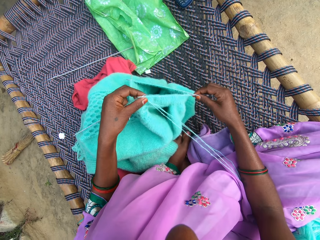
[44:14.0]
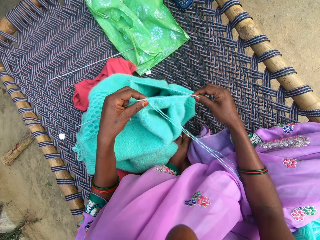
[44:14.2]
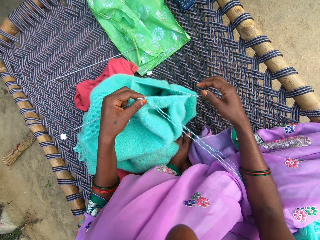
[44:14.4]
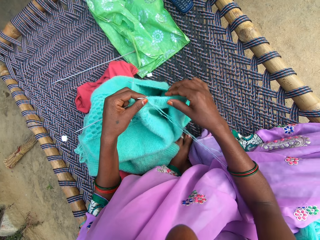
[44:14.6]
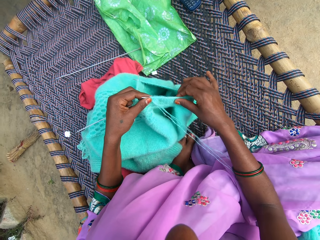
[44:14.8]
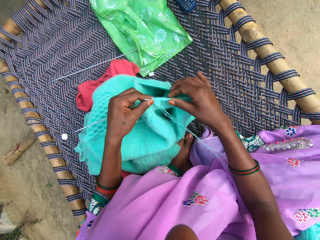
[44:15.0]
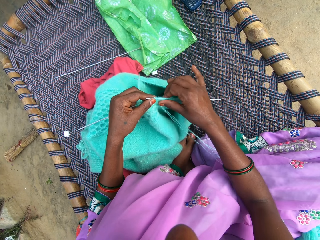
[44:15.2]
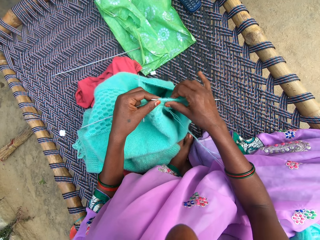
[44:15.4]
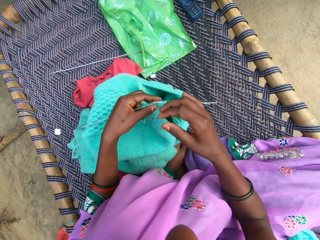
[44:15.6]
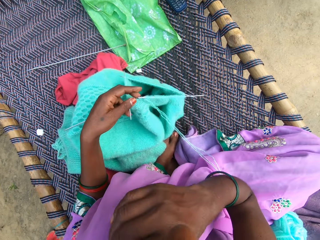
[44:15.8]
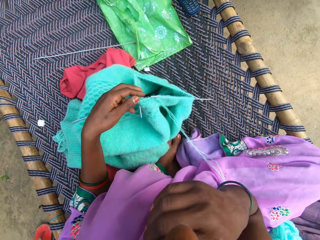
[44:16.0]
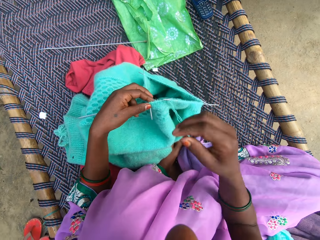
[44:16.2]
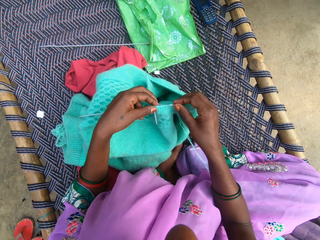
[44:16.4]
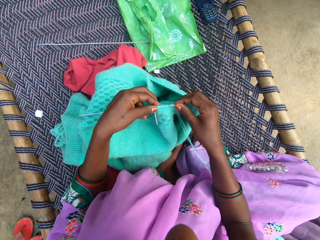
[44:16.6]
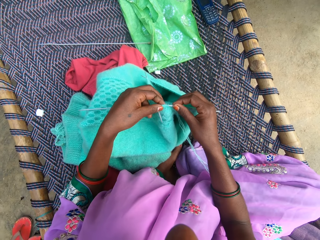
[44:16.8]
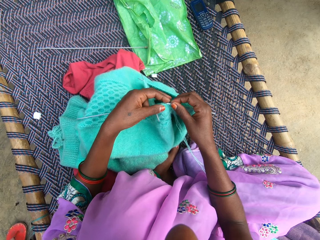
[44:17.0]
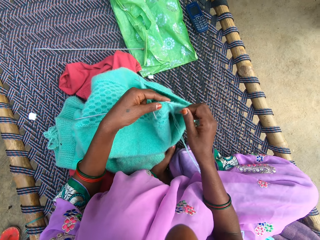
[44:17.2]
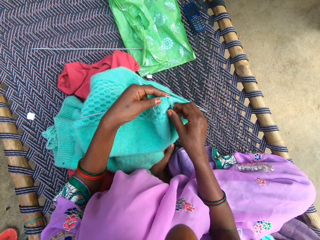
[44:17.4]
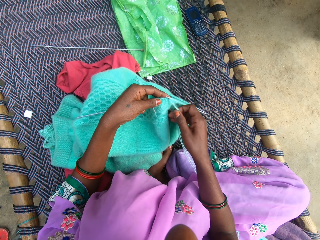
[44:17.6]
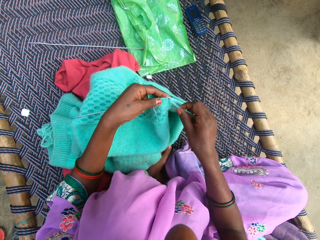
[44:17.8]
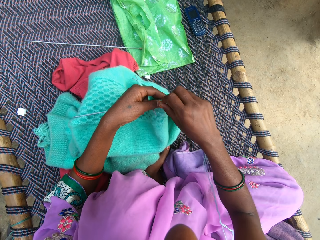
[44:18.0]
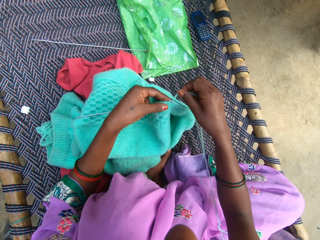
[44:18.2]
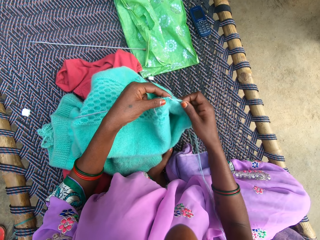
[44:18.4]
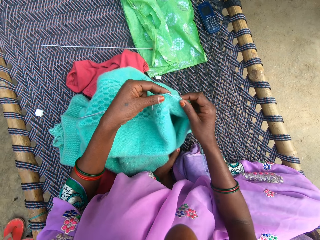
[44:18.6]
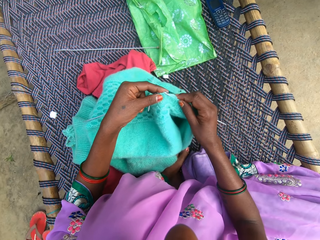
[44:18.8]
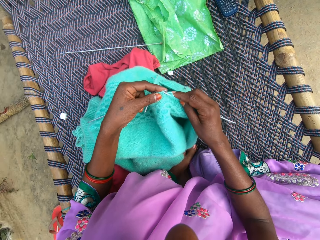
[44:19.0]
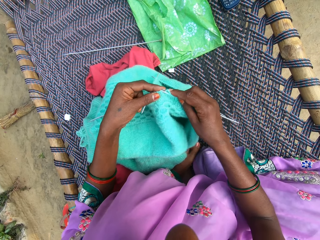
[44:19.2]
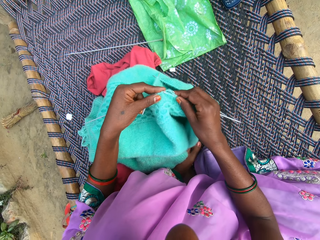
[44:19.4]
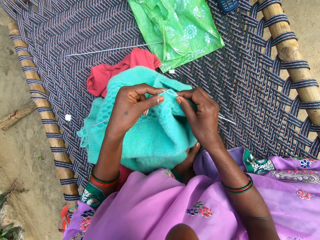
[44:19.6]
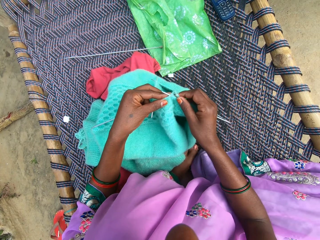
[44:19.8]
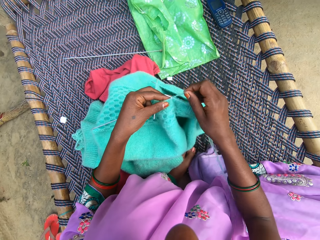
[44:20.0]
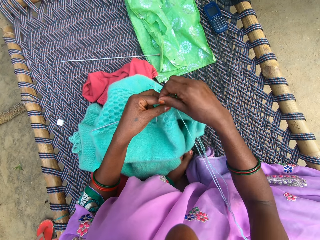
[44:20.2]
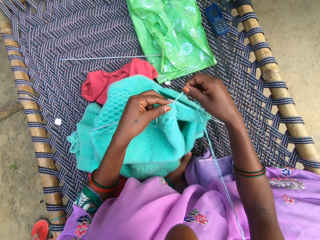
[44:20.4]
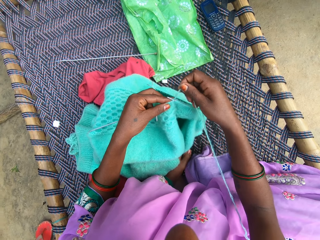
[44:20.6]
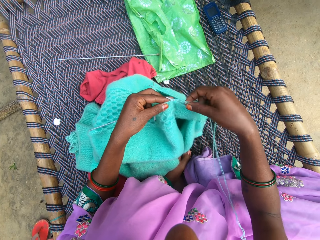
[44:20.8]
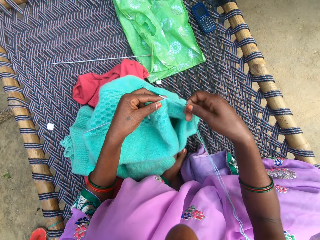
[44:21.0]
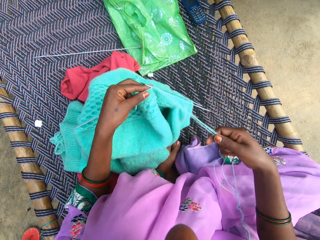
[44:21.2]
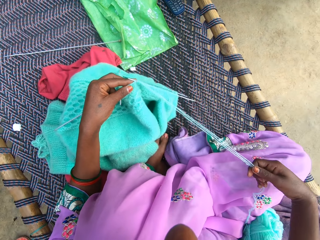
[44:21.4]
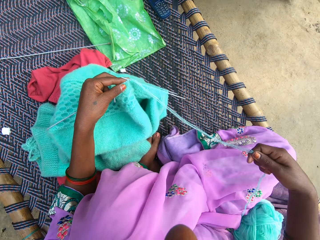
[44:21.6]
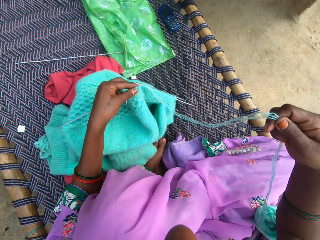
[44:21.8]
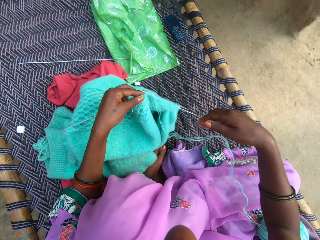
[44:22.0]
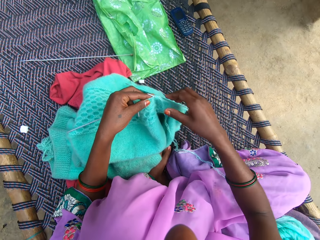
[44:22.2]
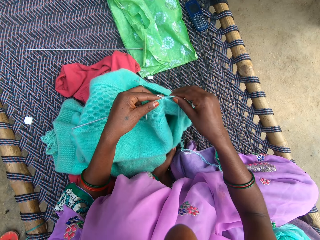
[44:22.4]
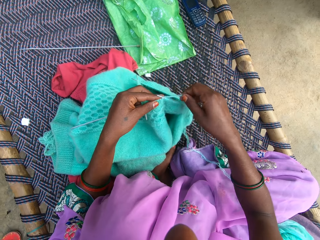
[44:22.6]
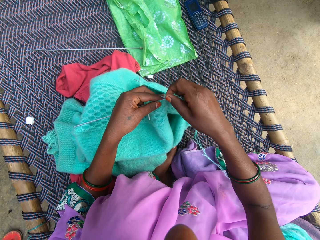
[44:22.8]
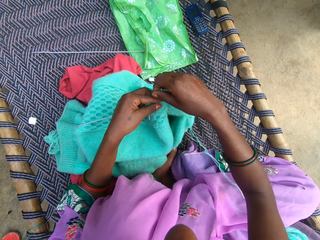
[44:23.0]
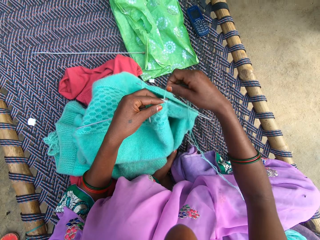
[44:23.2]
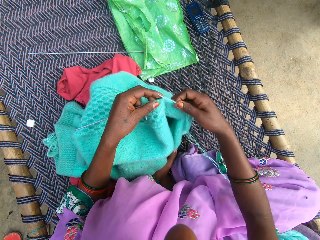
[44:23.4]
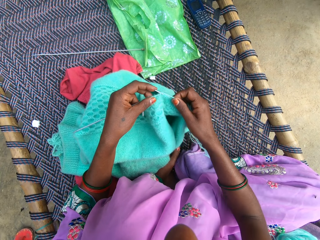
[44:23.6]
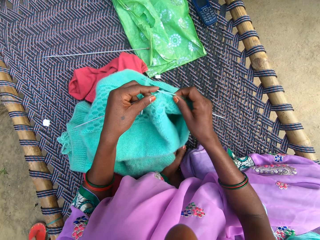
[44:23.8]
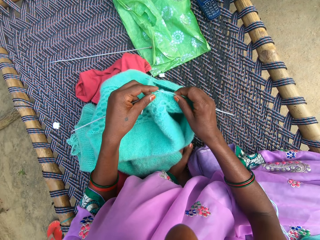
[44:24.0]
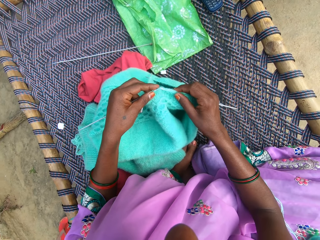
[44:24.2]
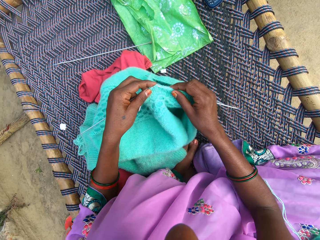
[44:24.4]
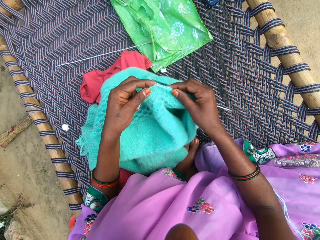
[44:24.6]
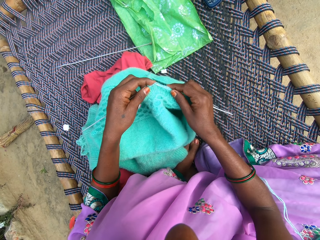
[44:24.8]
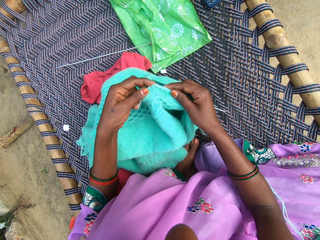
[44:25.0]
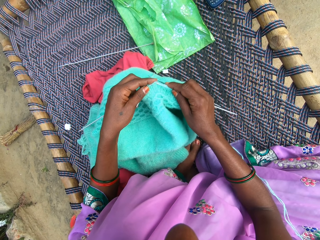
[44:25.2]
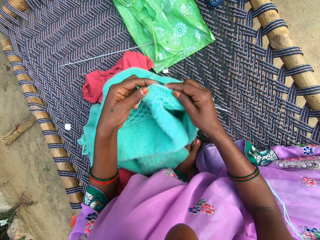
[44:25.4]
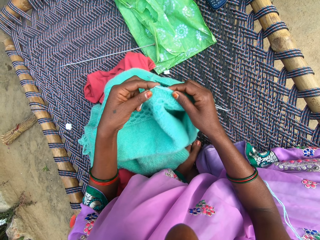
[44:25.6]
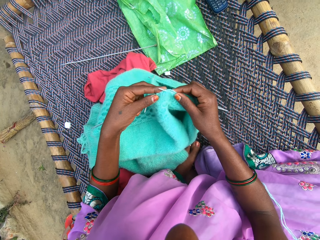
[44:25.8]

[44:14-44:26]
The camera wearer pulls the fabric. They scrub the face. They knit the fabric.

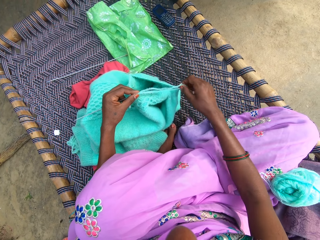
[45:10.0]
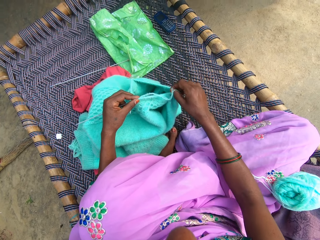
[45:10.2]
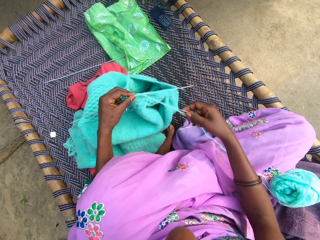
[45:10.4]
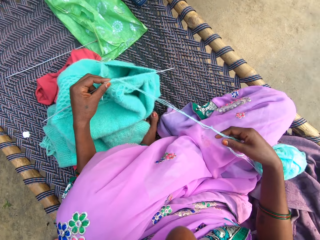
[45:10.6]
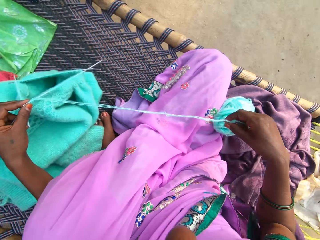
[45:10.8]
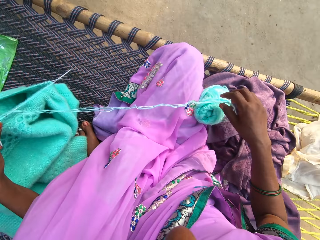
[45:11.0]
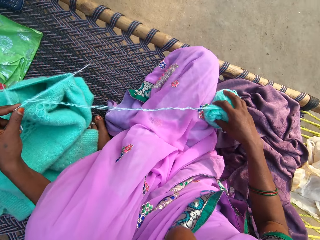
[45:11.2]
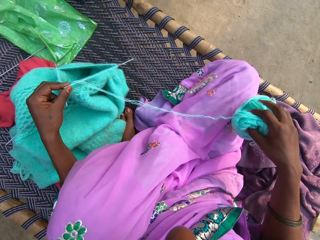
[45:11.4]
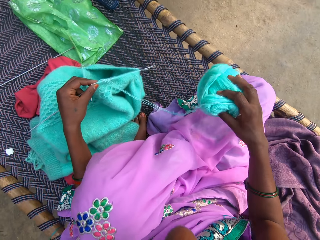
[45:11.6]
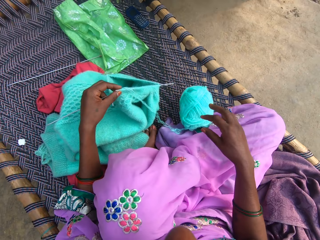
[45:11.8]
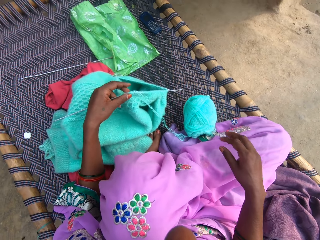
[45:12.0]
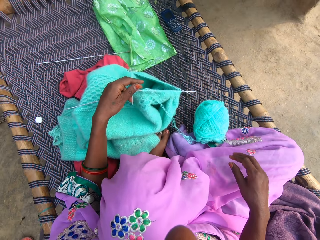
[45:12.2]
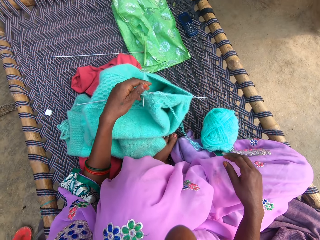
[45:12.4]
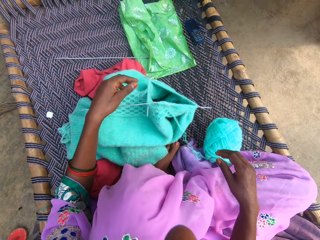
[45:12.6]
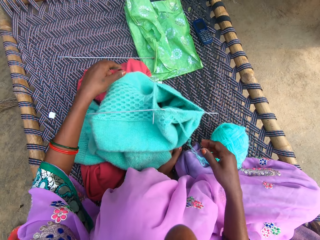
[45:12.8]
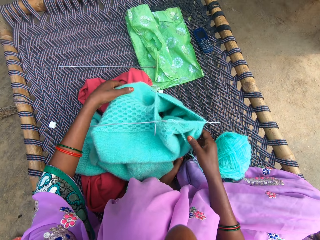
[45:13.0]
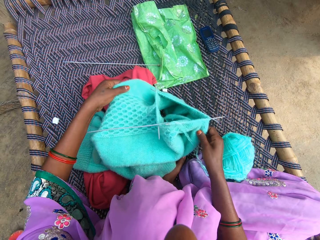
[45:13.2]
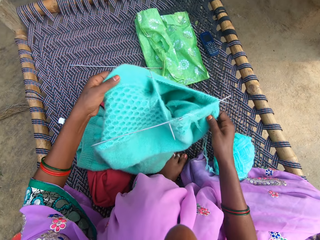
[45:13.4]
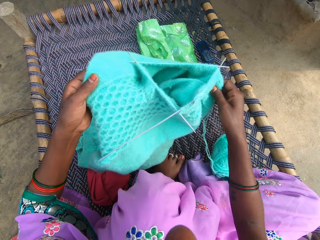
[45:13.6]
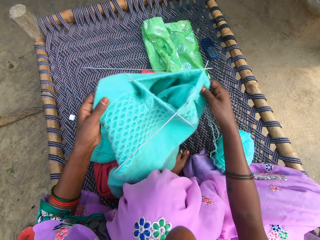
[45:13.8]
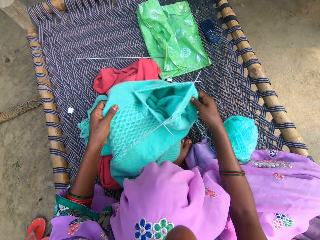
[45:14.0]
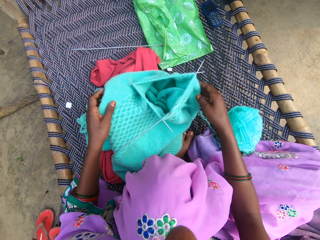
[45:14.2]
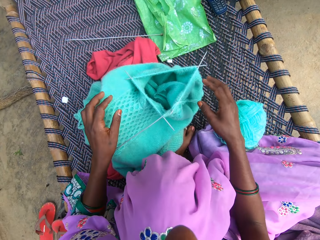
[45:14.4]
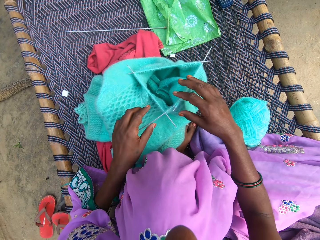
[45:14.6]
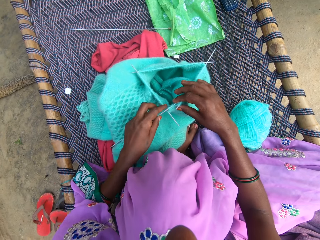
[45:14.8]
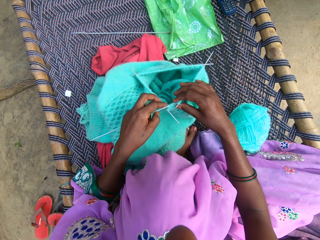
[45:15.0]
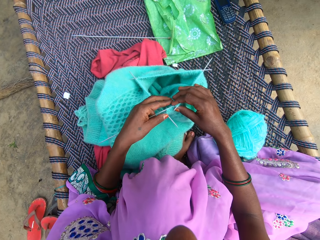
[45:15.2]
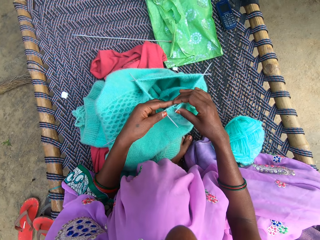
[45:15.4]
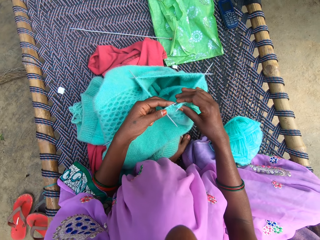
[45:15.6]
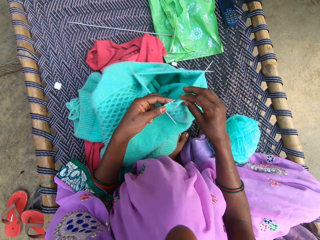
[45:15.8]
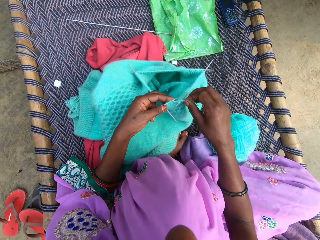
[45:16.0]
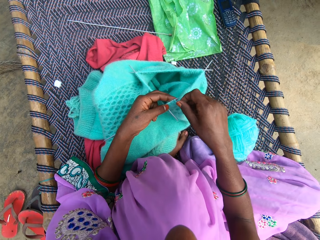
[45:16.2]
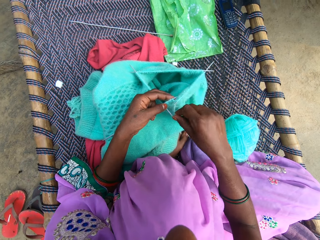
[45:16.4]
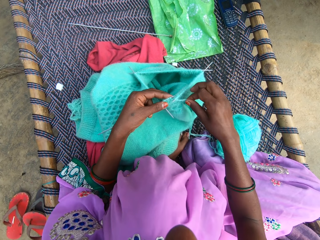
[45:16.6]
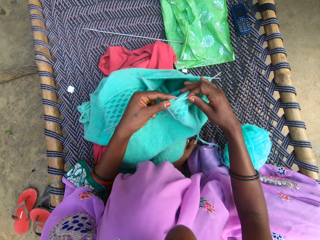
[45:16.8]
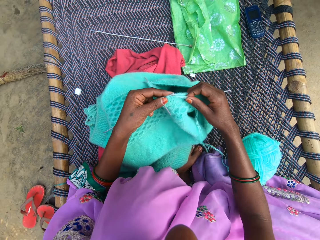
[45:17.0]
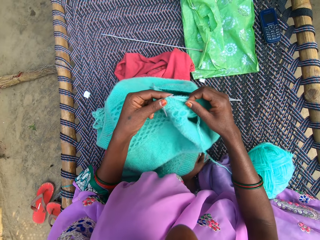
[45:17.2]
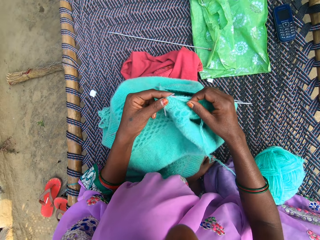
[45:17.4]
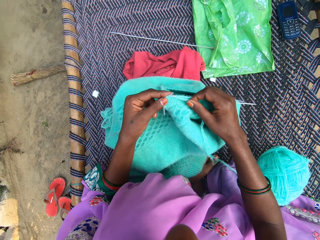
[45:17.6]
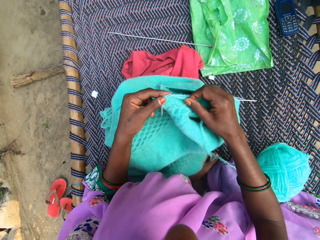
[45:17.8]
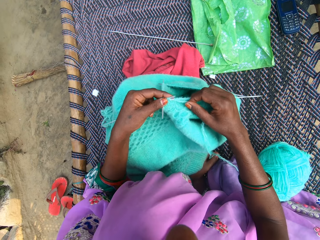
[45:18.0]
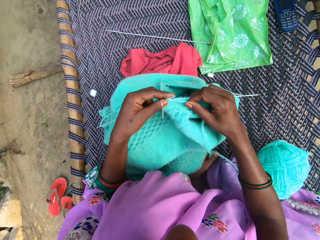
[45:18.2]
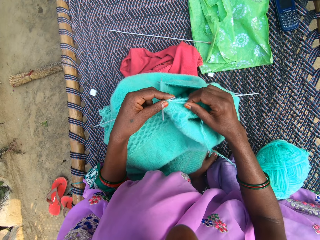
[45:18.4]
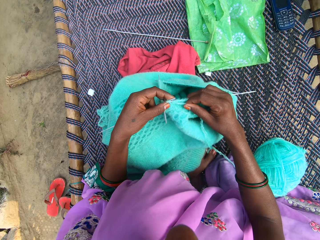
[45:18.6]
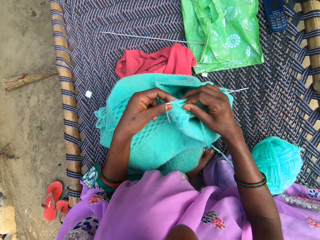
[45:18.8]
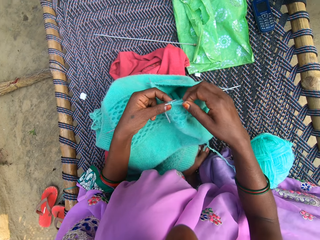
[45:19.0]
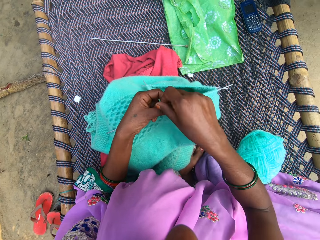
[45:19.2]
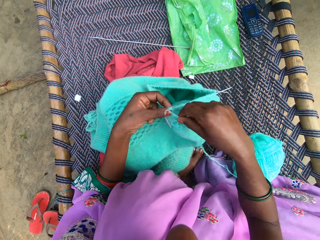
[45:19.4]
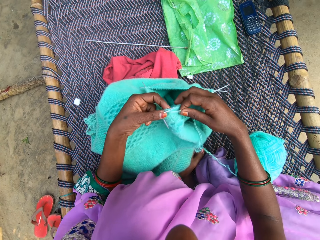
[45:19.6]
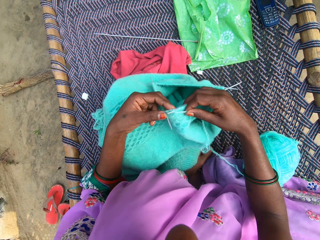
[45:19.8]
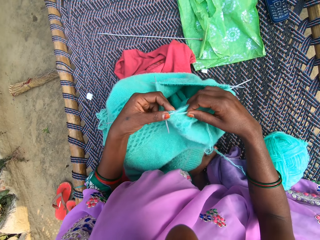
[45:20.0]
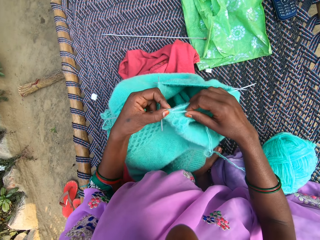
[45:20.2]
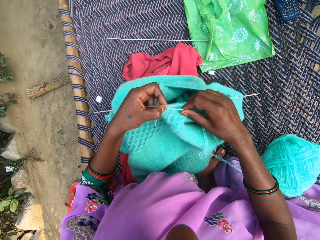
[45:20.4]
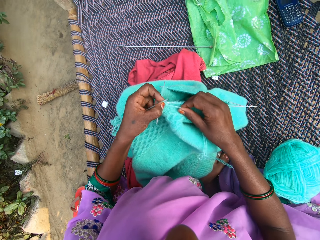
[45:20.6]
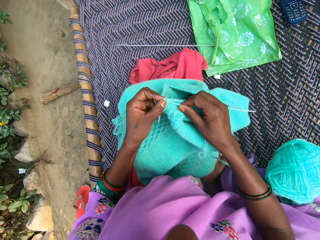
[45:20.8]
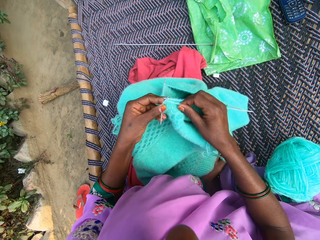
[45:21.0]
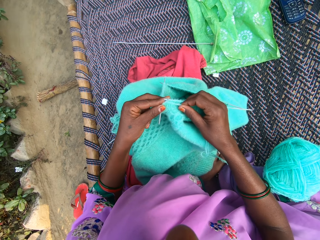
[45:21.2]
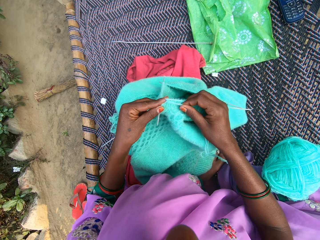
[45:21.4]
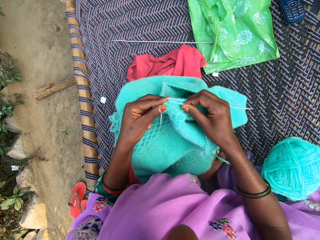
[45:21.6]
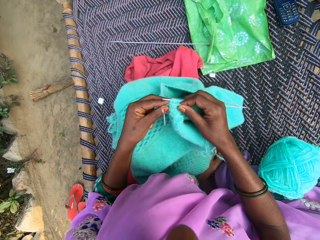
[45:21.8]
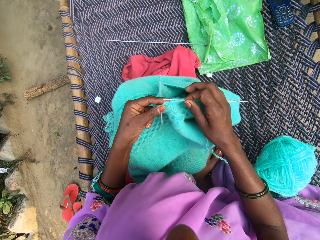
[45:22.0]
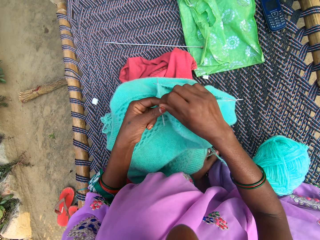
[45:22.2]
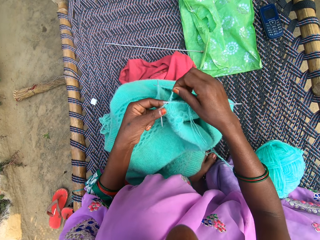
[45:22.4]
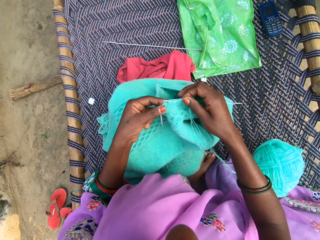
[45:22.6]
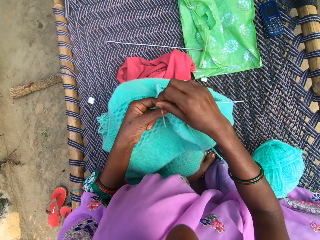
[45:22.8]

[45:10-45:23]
The camera wearer moves the ball of yarn on the mat. They pull the thread. They adjust the fabric on the mat. They roll knitting thread on the double-pointed needles. They hold the double-pointed needles. They hook a knitting thread with a double-pointed needle. They roll the knitting thread on the double-pointed needle. They knit the fabric. They hook the knitting thread with the double-pointed needle. They roll the knitting thread on the double-pointed needle.
